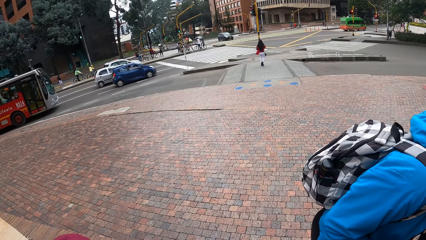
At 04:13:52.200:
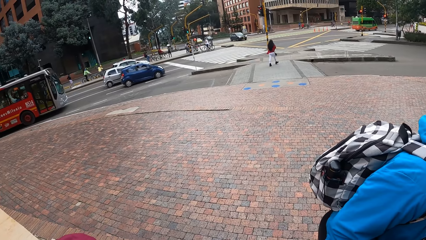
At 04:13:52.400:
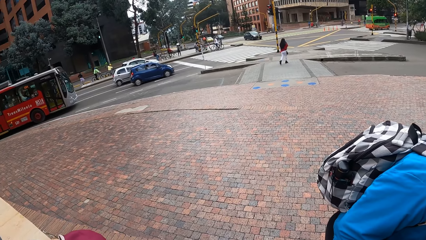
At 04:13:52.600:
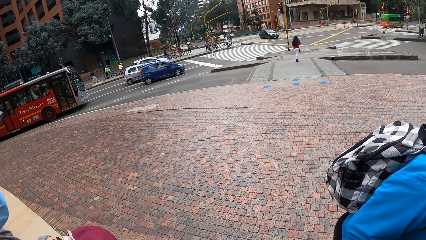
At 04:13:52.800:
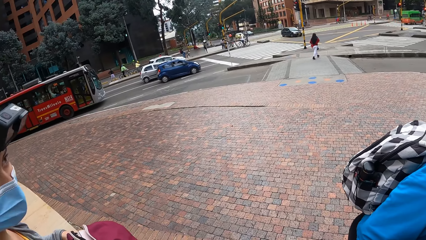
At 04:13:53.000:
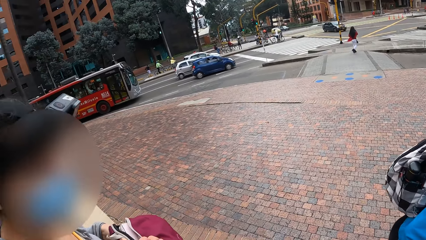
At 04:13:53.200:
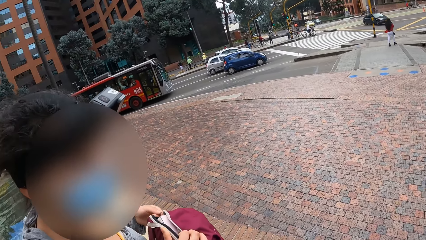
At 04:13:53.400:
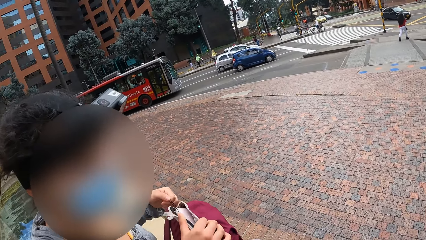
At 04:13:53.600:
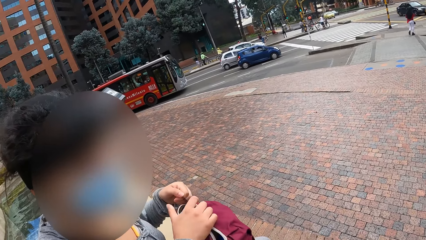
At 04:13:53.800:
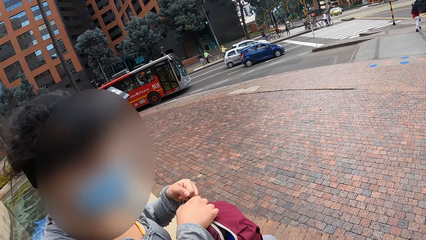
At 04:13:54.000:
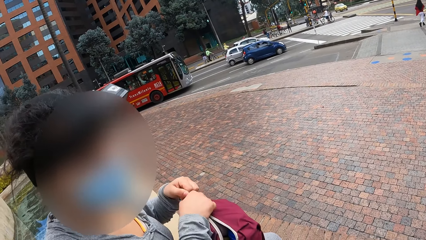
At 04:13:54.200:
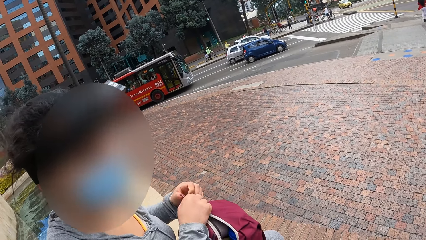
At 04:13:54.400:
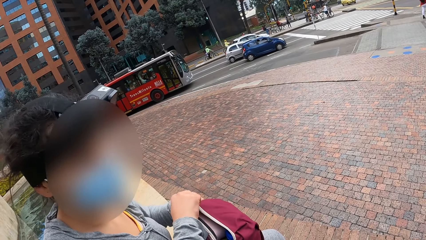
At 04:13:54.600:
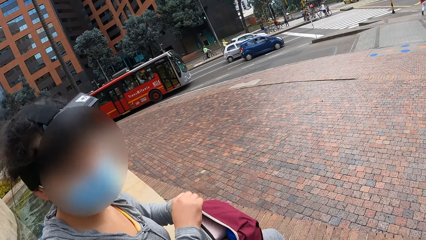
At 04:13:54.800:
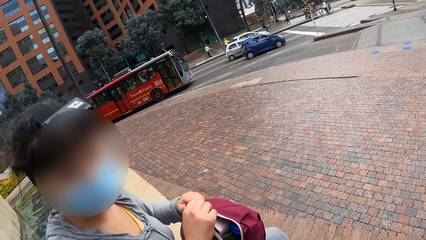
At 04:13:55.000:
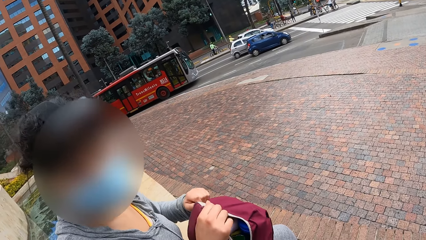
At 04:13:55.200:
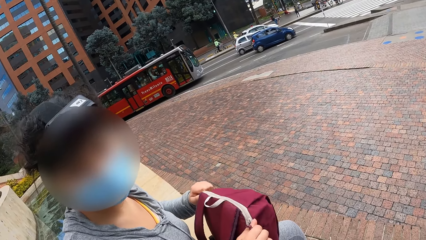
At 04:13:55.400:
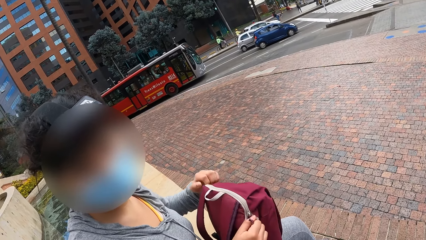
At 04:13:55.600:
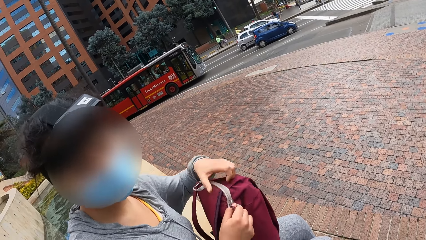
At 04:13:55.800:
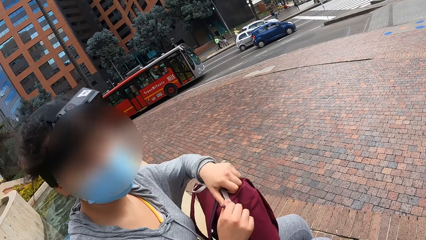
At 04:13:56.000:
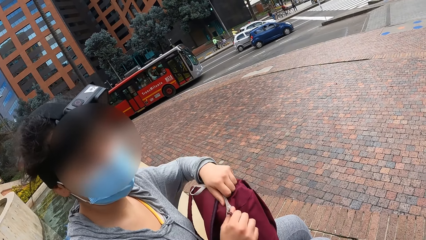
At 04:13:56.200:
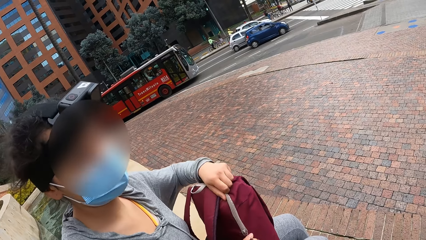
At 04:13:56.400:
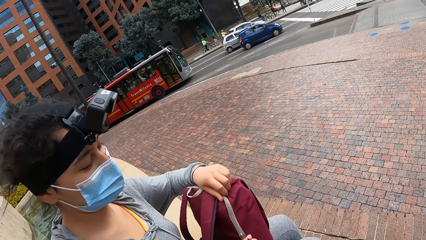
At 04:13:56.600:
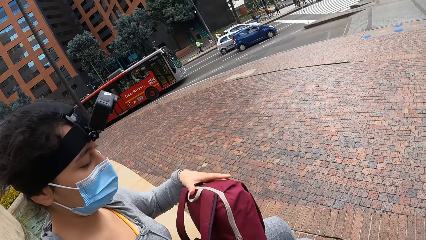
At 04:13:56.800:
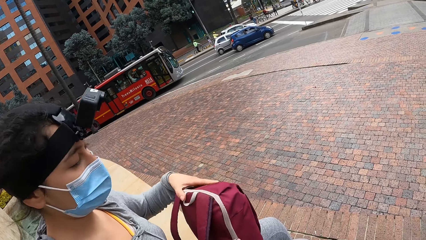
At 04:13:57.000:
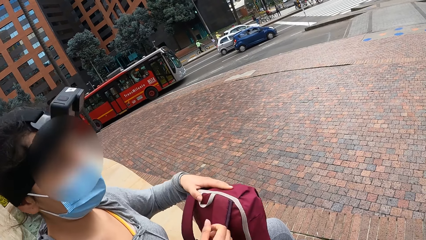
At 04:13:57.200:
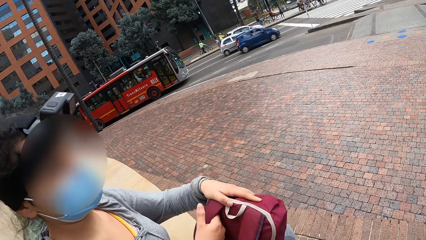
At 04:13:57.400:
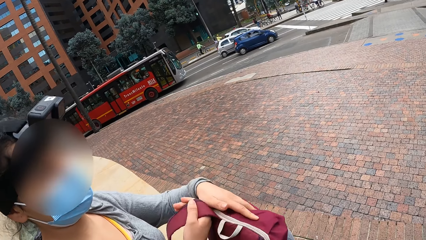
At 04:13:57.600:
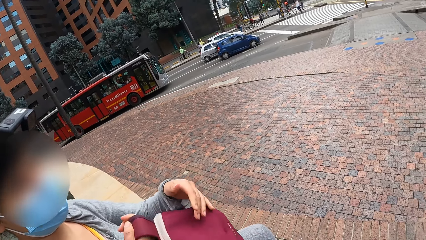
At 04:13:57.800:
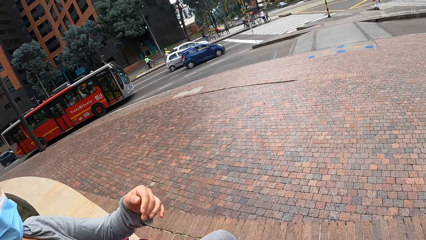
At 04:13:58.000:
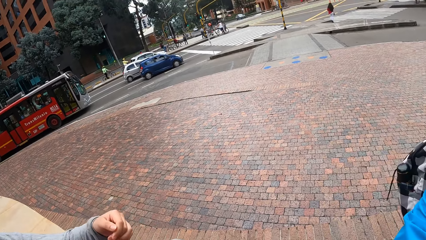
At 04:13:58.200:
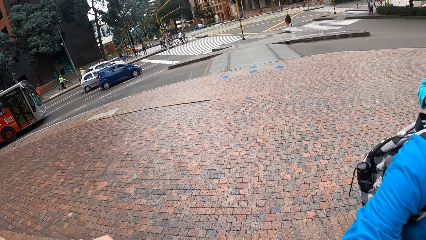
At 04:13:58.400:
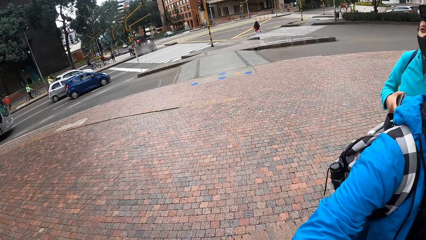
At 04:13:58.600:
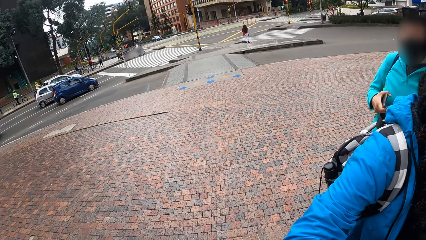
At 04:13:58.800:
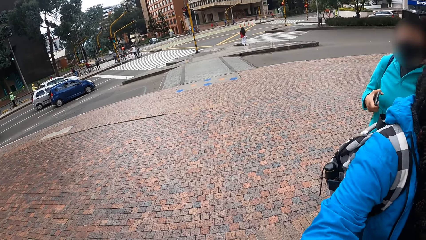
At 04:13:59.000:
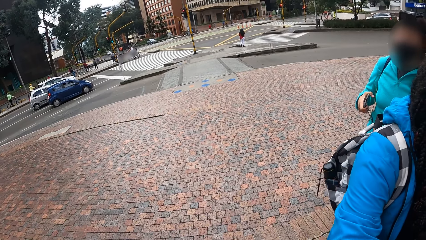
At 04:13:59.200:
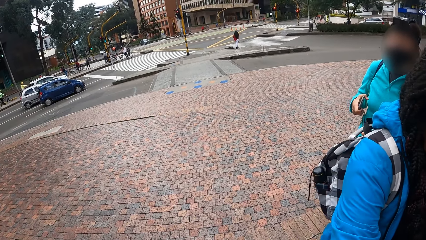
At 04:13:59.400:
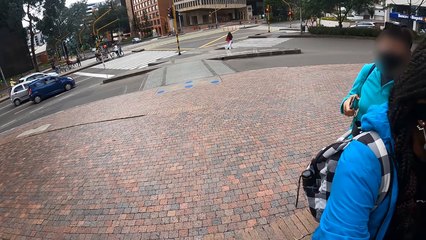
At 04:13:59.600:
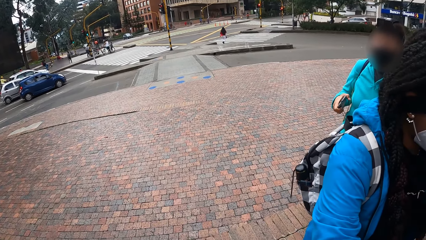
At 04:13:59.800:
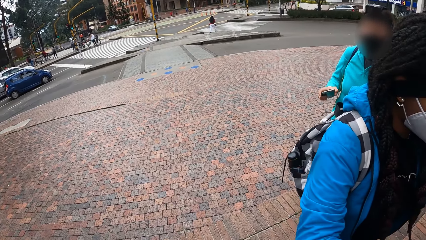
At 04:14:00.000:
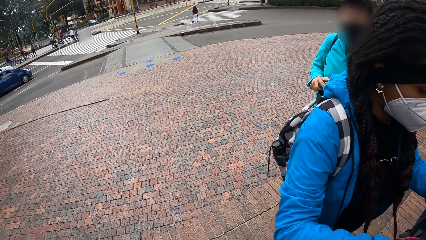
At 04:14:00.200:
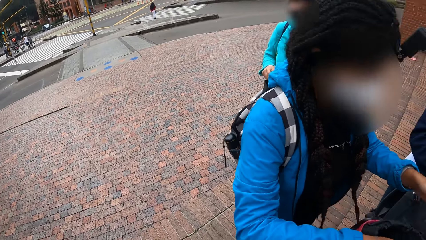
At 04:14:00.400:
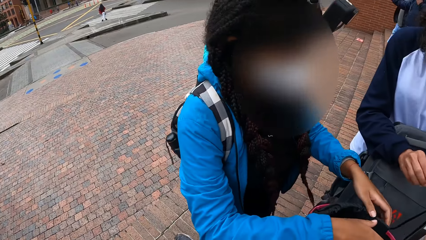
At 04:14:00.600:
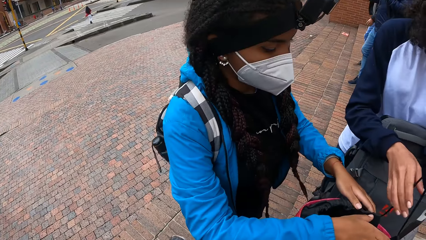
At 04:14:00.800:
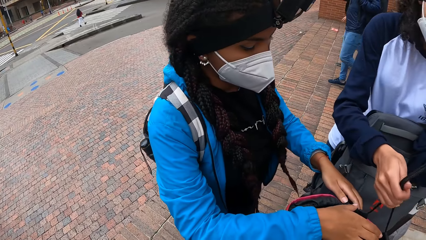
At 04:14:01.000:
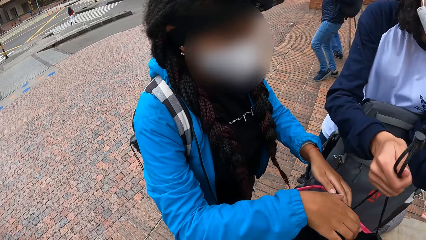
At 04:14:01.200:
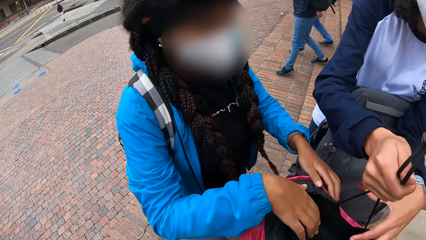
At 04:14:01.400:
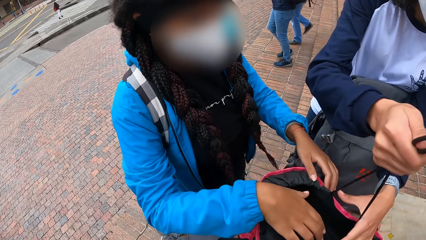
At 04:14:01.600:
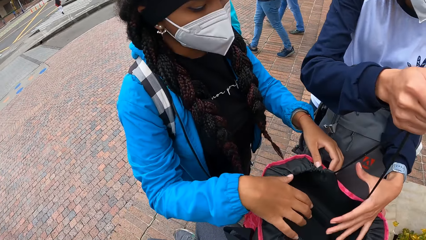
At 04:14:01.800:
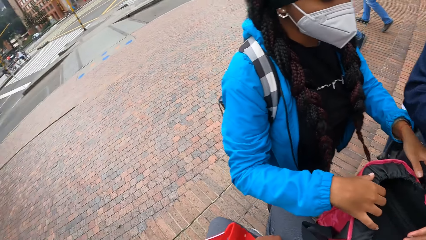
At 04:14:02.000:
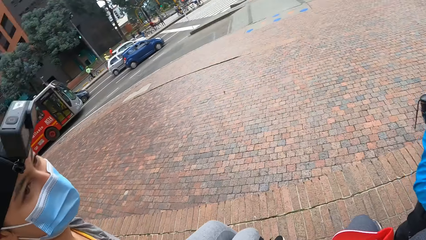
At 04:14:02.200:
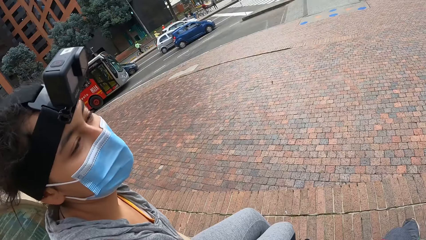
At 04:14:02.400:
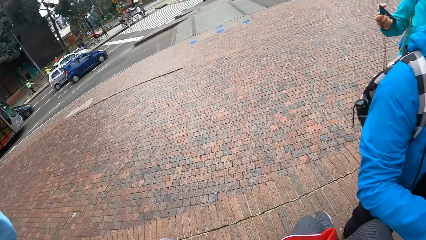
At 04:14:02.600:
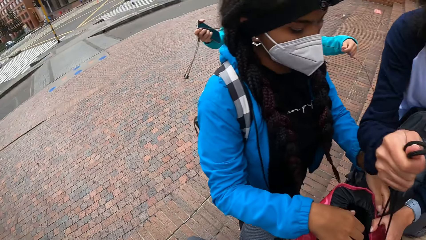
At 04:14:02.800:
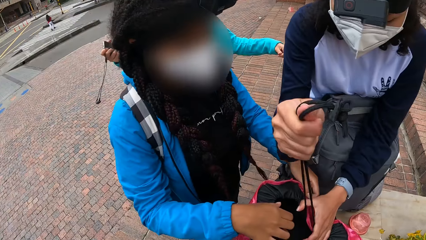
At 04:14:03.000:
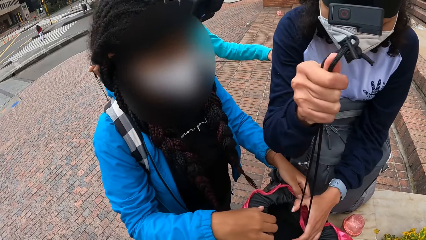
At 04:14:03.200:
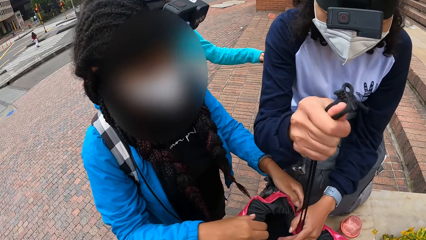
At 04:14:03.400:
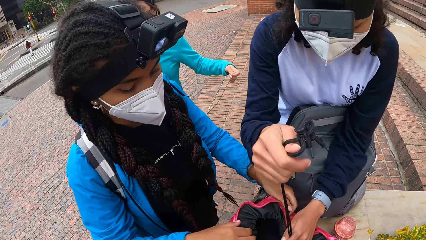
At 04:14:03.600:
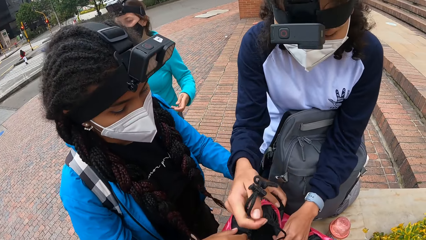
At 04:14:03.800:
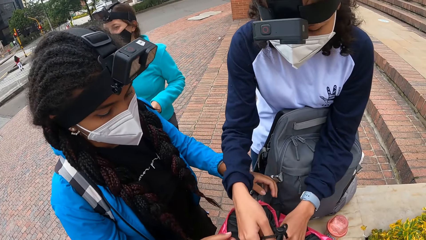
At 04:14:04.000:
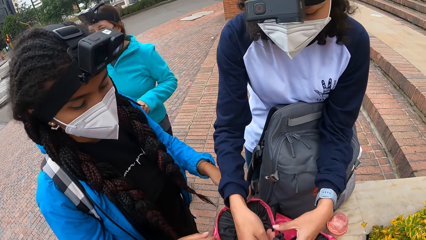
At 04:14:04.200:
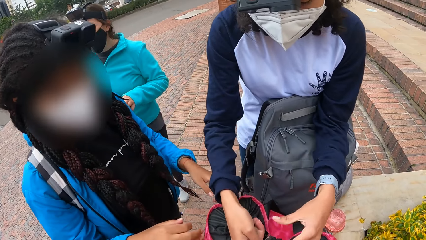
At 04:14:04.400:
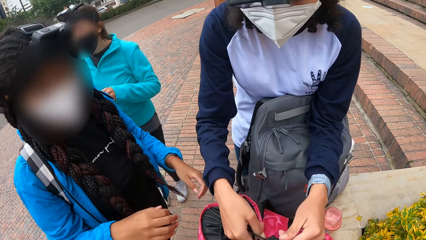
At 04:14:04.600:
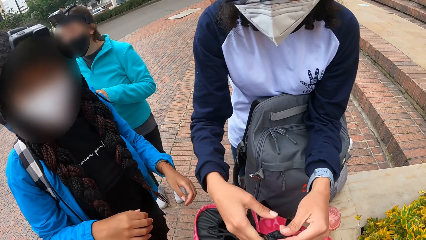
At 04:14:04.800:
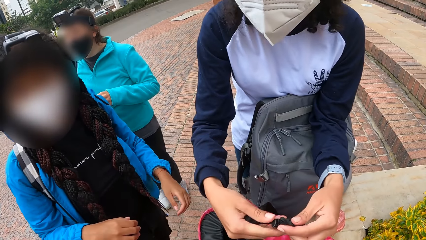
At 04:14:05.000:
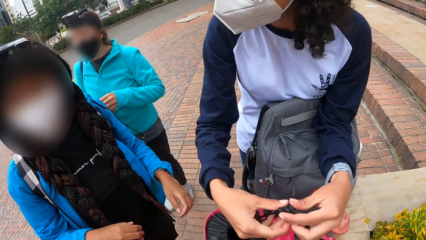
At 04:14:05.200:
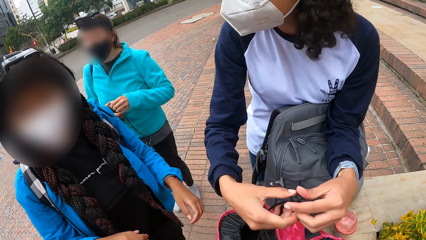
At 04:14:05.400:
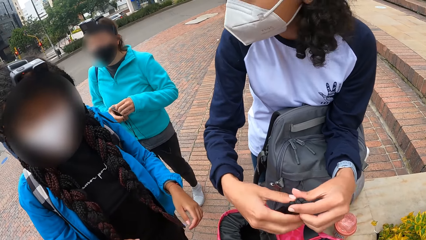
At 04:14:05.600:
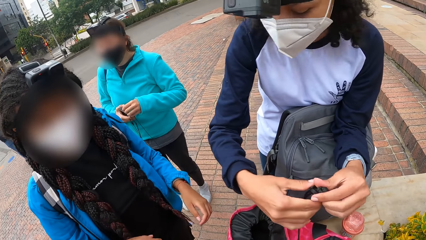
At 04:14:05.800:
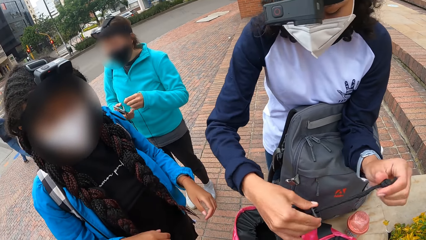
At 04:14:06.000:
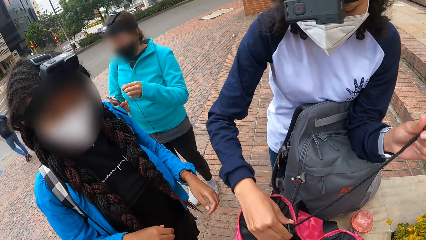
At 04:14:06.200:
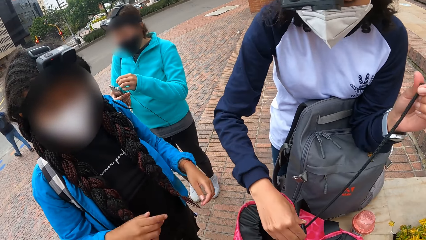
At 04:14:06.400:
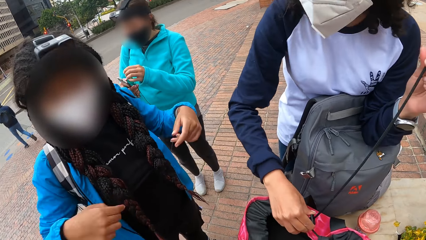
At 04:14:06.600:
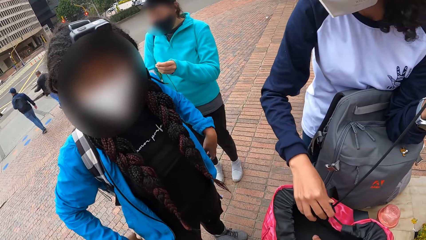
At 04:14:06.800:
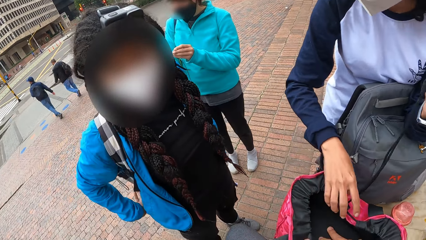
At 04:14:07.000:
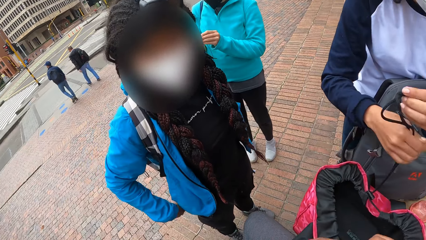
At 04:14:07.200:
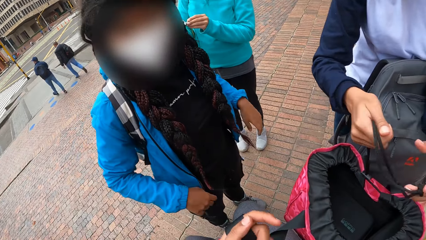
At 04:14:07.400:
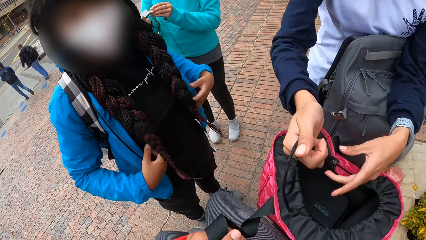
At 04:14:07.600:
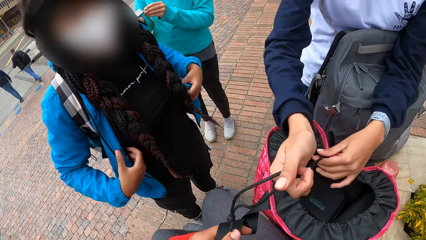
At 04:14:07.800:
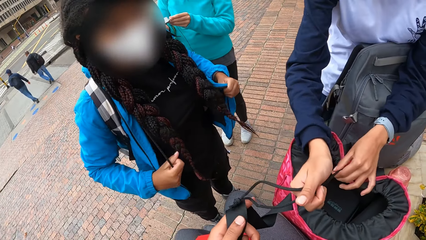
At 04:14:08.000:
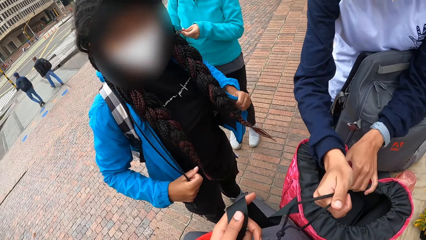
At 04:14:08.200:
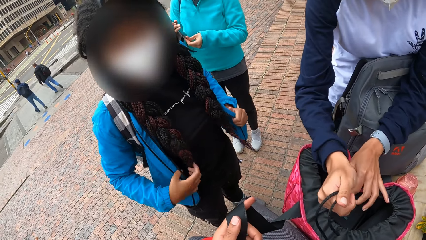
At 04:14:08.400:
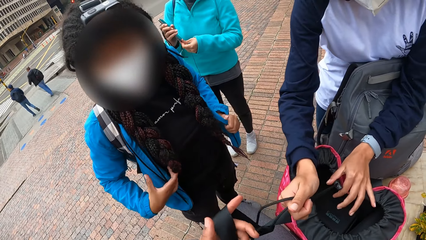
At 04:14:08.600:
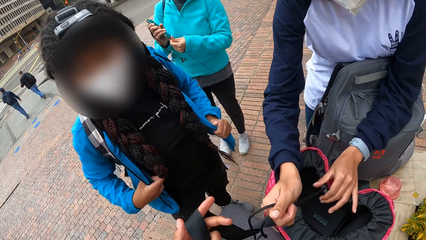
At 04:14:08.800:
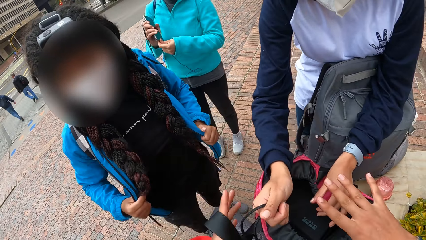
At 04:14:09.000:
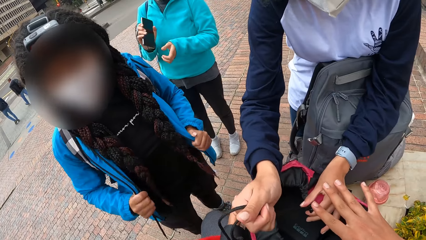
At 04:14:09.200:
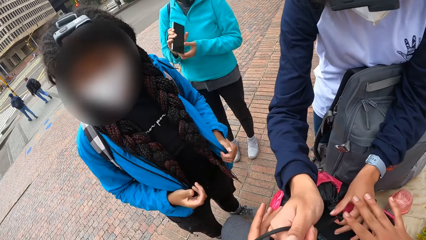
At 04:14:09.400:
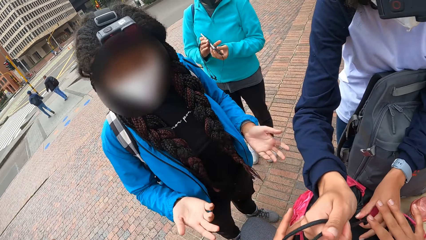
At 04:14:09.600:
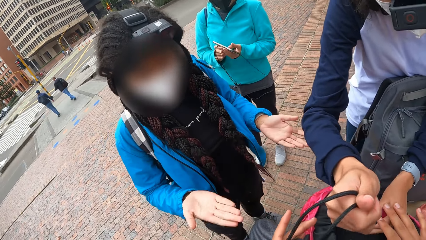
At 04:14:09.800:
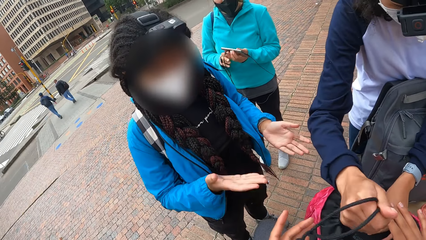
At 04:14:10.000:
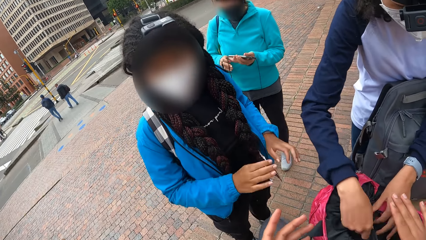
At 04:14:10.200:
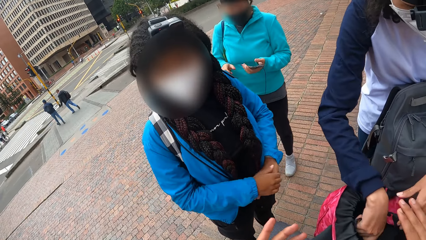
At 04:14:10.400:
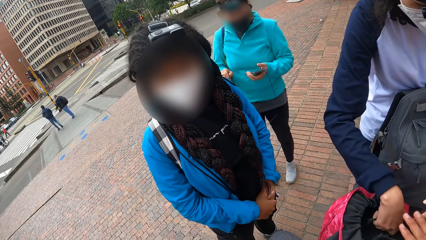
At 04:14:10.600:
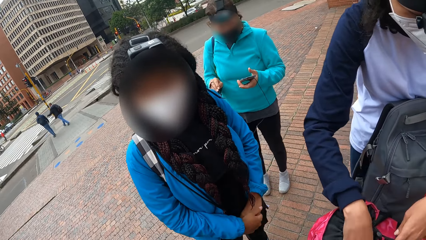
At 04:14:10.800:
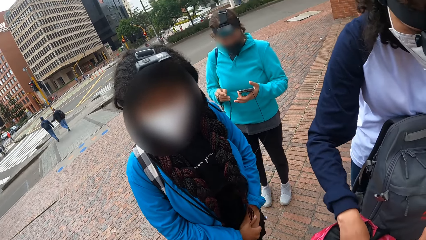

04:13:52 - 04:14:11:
The woman closes the zip of her bag with her right hand. The camera wearer interacts with a lady. The woman carries her bag with her right hand. A man adjusts the rope of the bag with his hands. The camera wearer looks around. Another woman inserts the earpiece in her left hand into a phone in her right hand. The other woman passes the phone from her right hand to her left hand.
